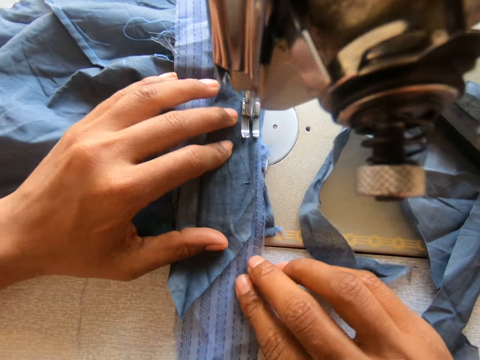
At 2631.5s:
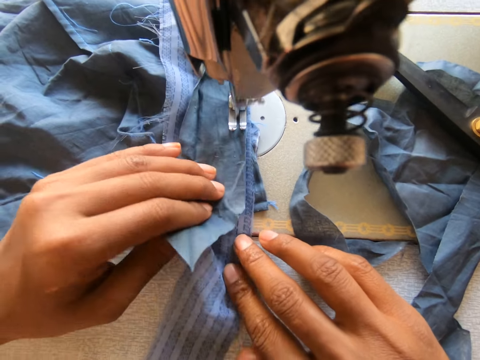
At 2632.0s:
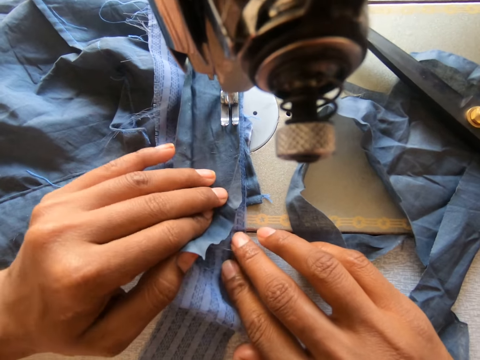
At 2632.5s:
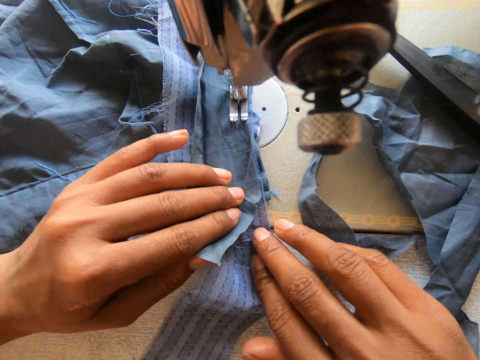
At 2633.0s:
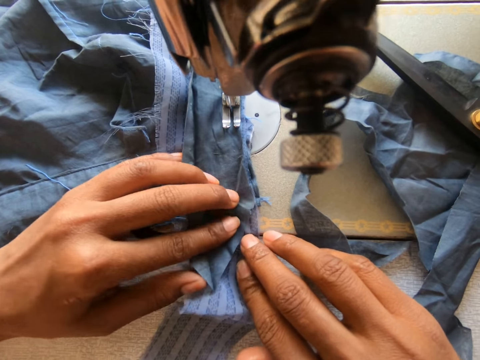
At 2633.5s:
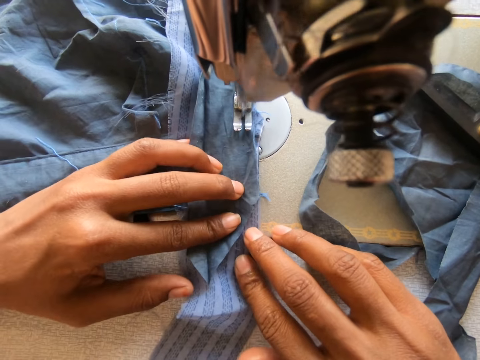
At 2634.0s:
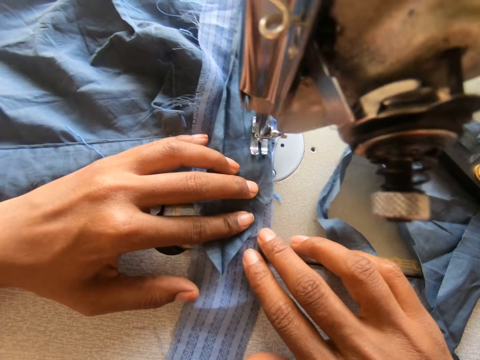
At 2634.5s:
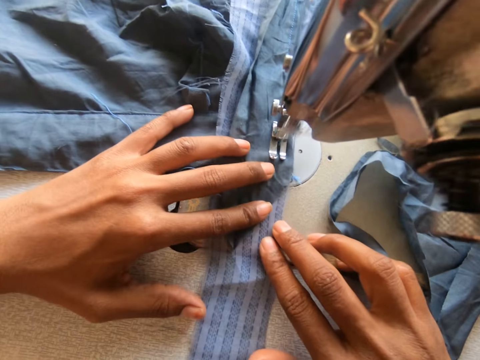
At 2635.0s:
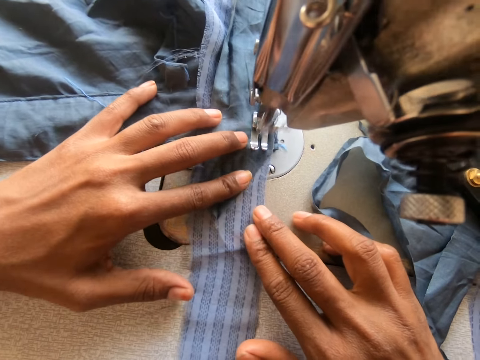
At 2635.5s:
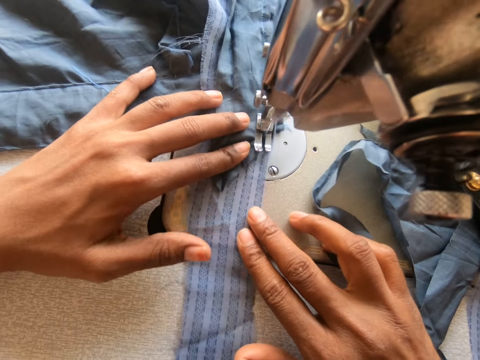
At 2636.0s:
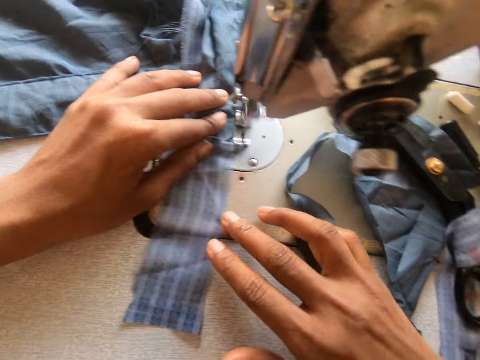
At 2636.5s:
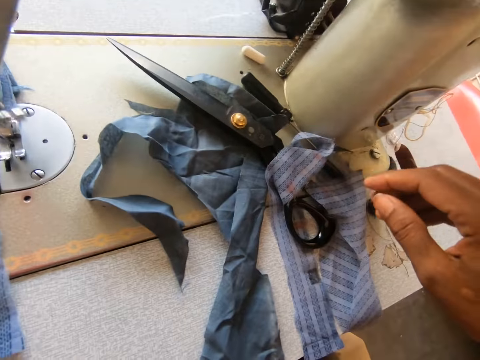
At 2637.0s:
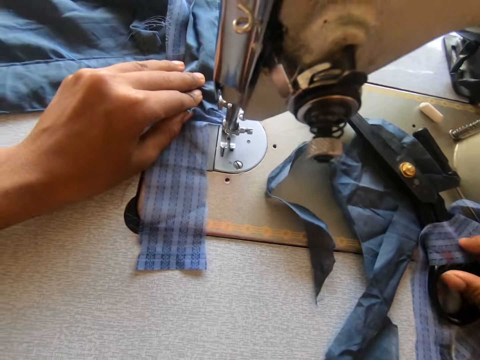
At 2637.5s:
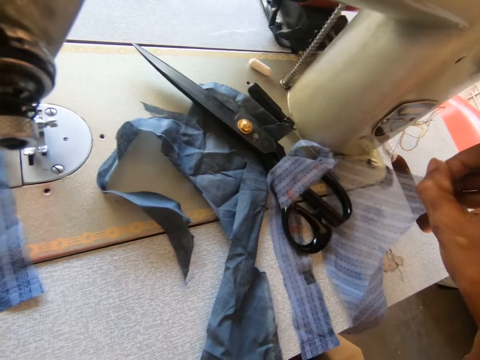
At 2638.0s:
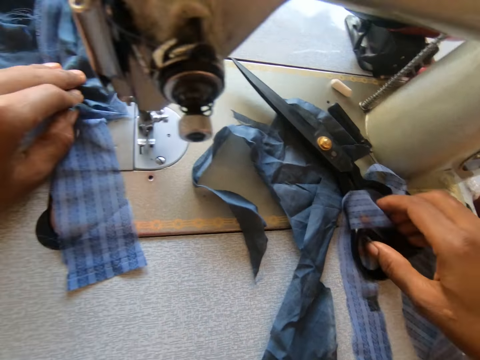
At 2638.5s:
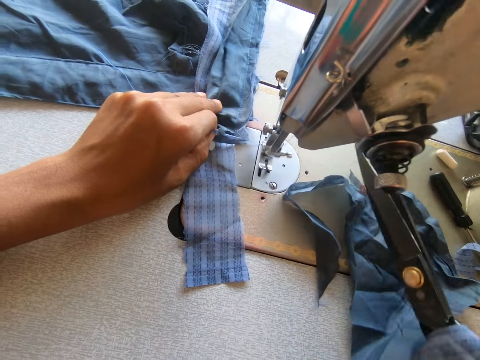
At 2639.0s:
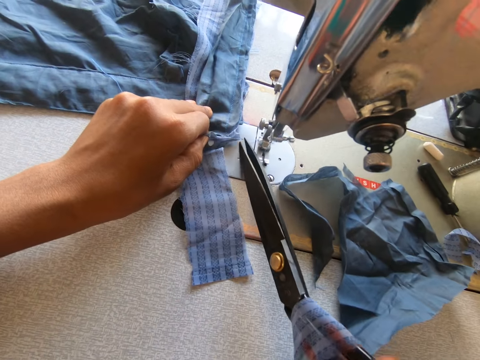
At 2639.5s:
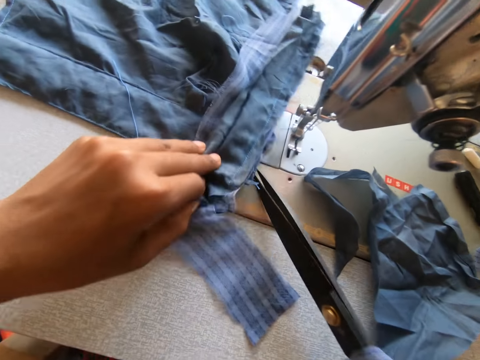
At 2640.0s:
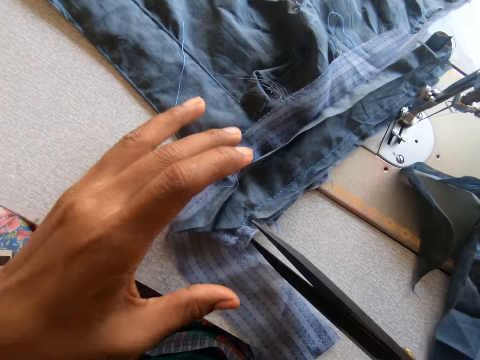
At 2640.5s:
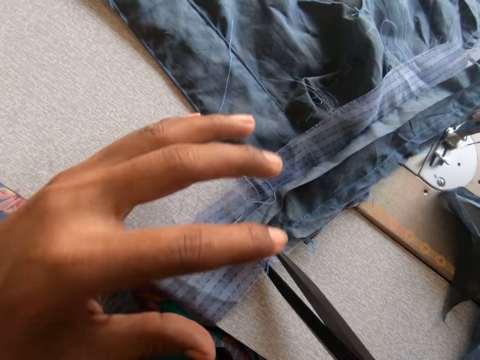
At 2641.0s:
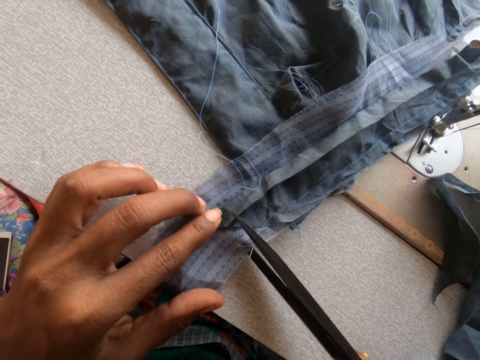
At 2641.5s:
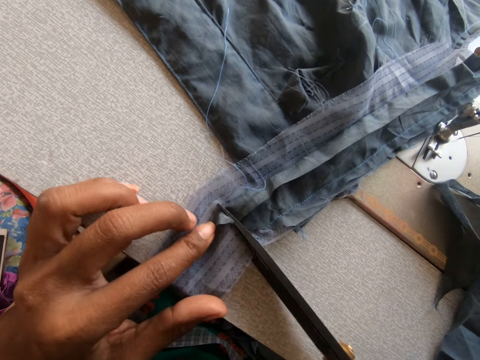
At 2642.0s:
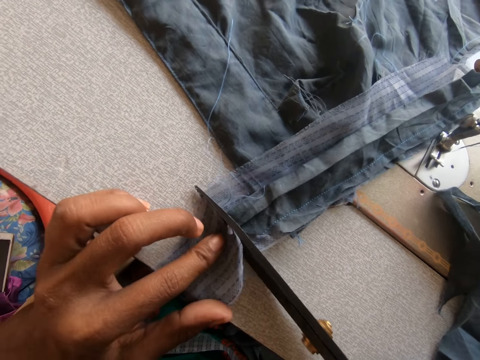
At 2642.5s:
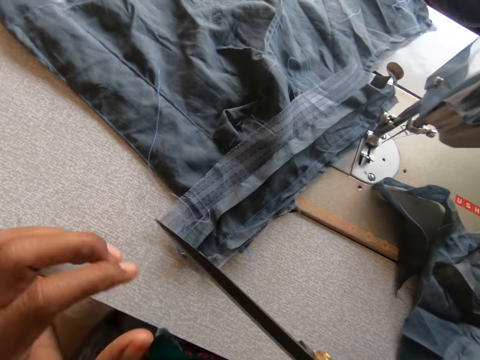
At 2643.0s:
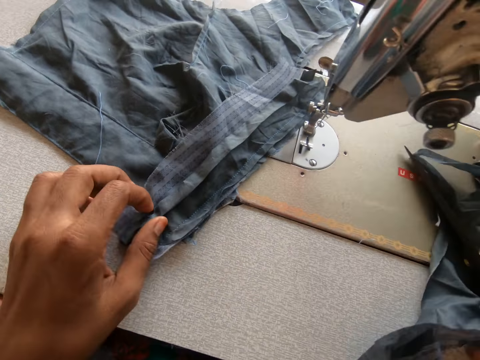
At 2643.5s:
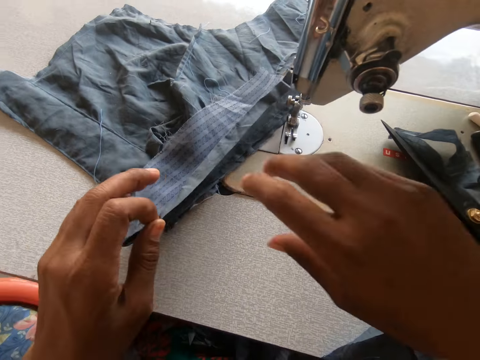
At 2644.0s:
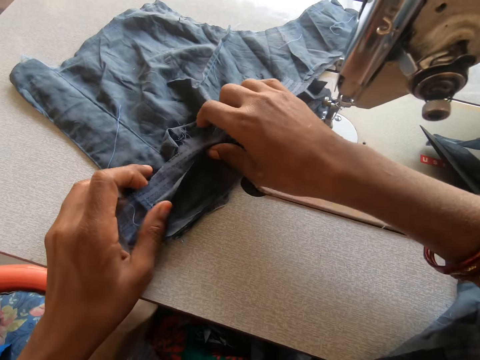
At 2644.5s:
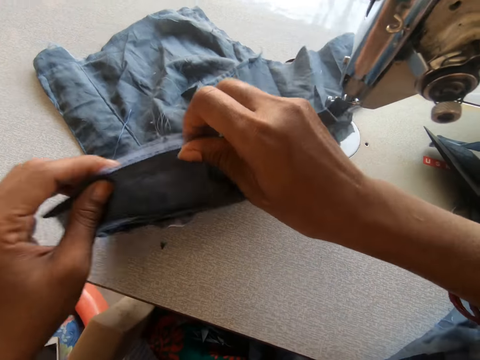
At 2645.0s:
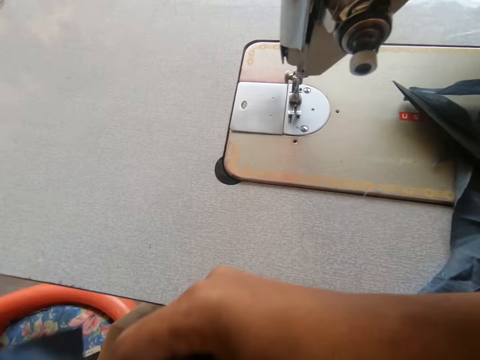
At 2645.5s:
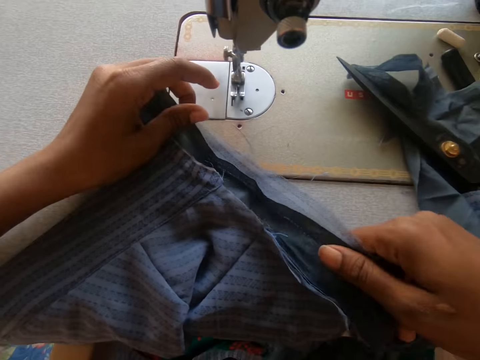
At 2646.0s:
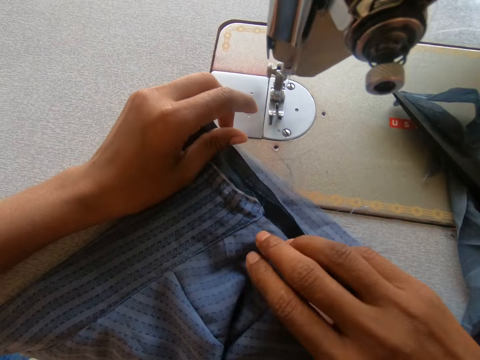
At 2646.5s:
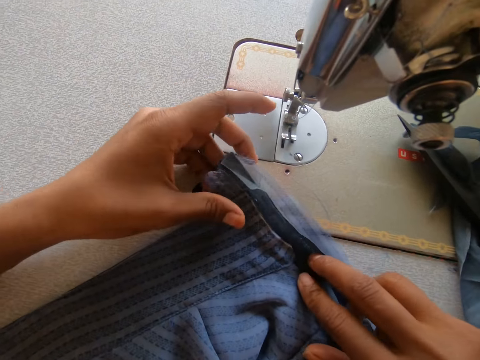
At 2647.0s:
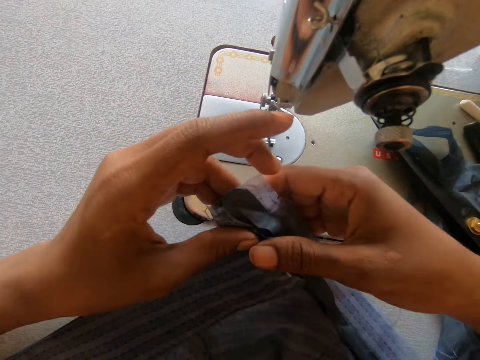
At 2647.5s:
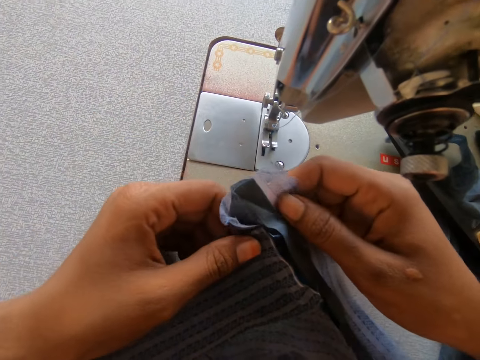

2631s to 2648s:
The camera wearer aligns garments together. They sew a garment. They take a pair of scissors. They cut a thread on the garment. They cut the garment. They put the pair of scissors on the sewing machine. They flip the garment.

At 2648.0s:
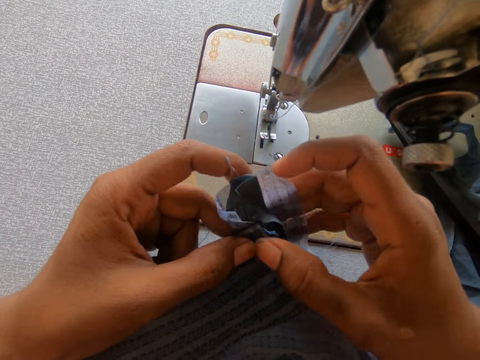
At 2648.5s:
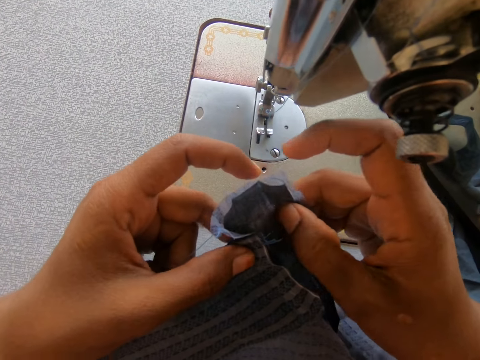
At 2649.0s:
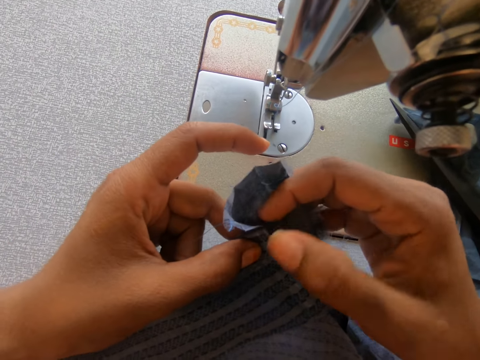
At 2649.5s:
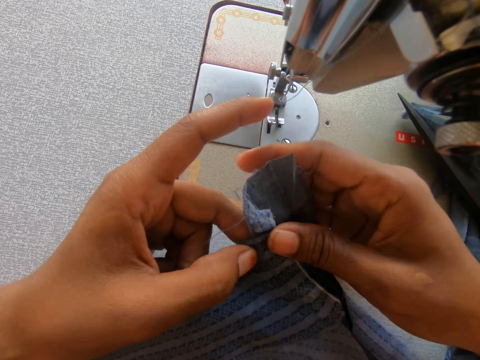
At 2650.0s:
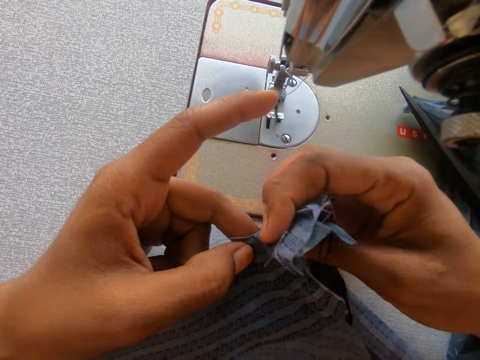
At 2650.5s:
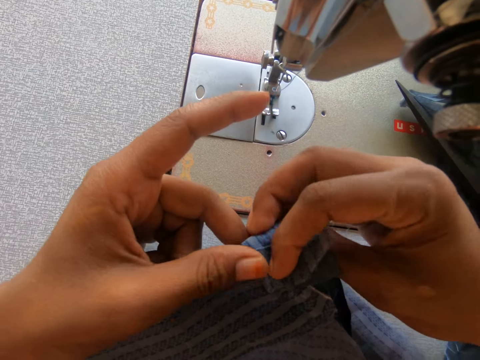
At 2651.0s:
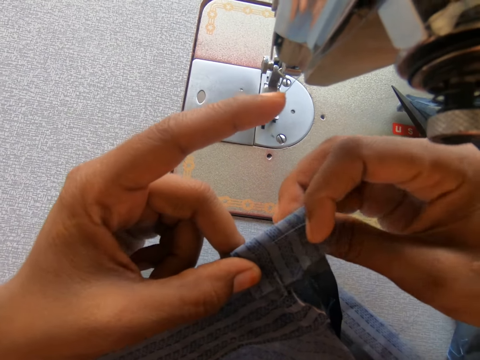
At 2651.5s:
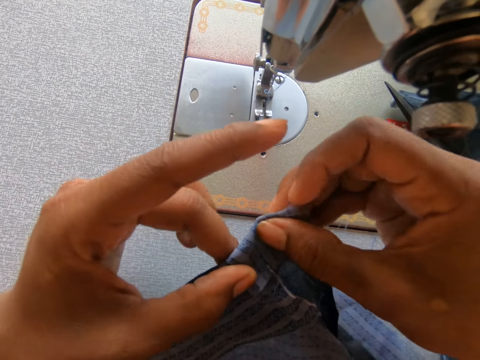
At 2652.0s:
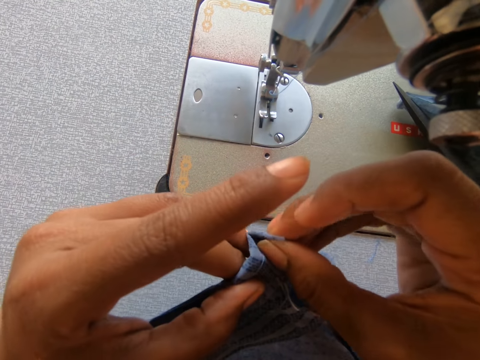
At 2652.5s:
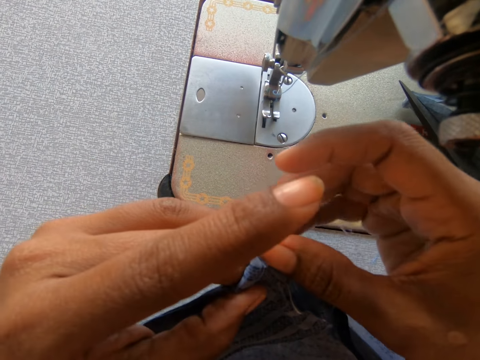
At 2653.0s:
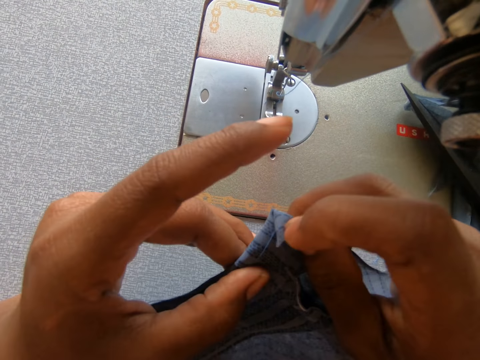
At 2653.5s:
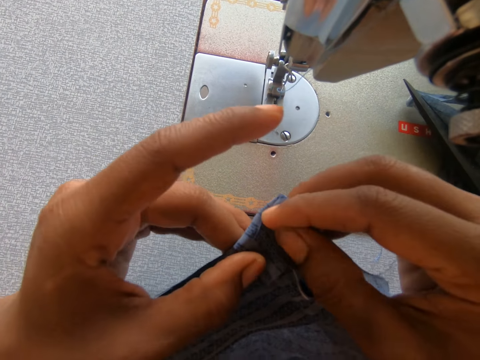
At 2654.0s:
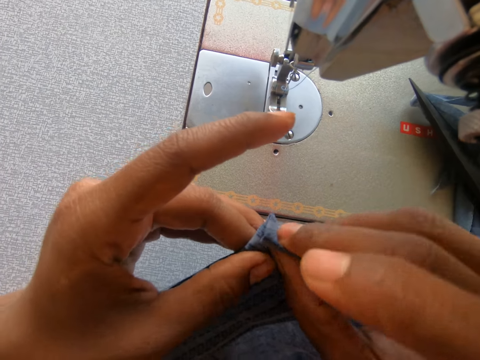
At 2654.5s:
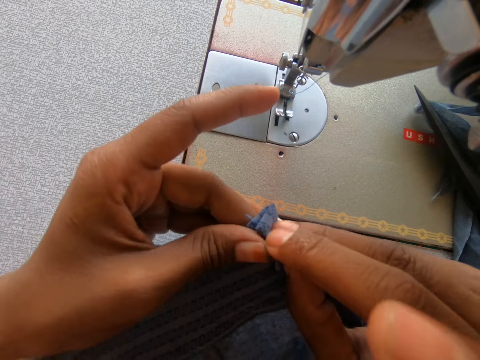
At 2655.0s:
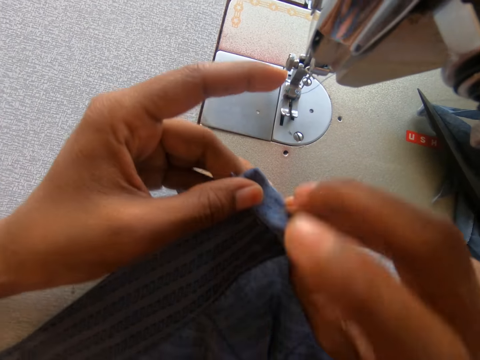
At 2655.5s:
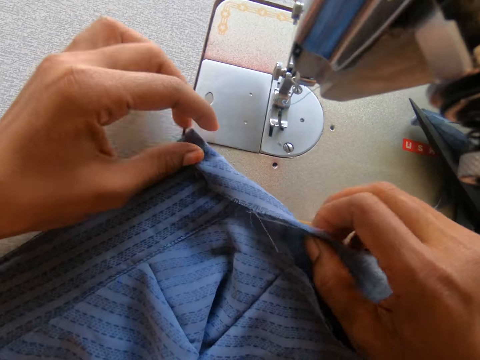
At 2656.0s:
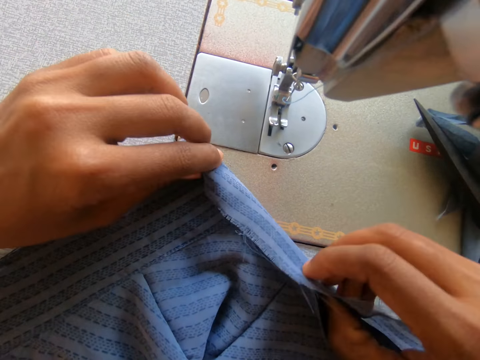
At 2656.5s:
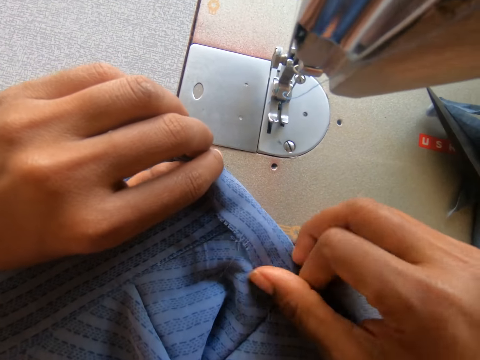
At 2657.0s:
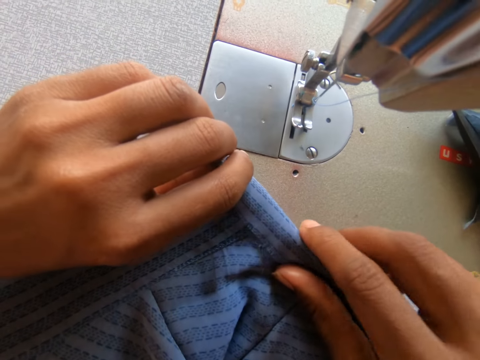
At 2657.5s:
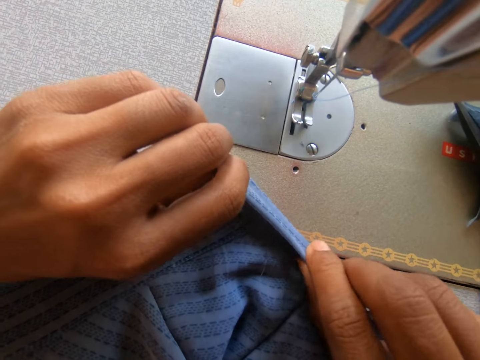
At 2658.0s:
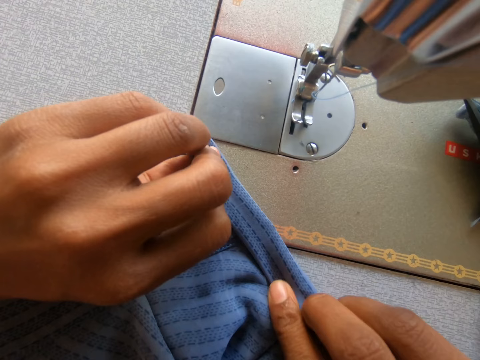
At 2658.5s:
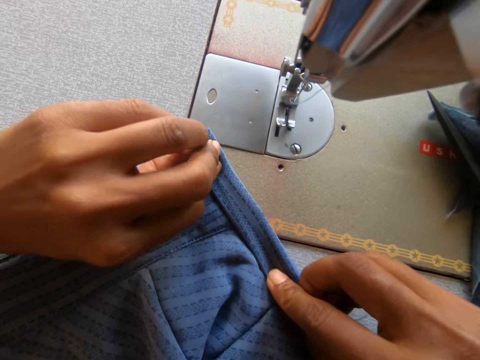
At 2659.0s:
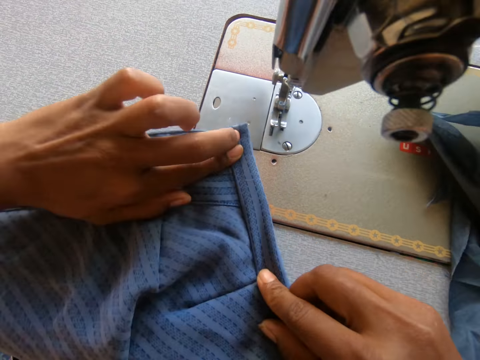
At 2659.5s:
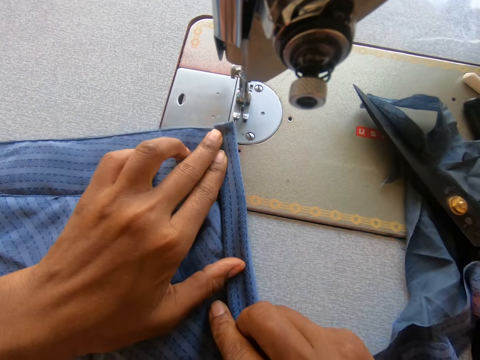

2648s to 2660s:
The camera wearer folds a garment.
